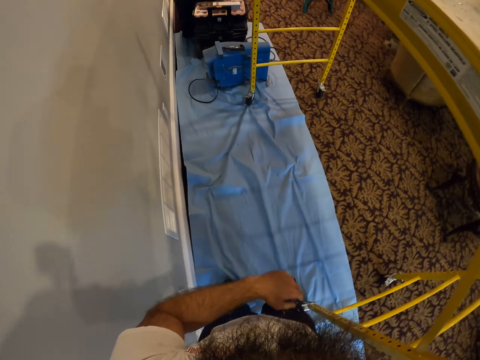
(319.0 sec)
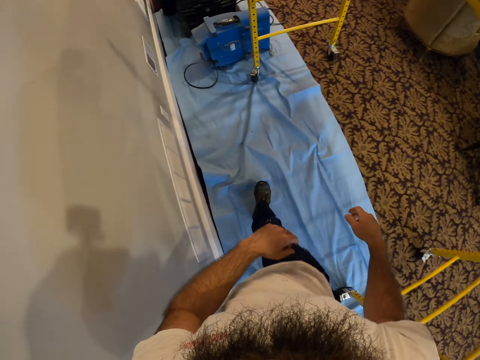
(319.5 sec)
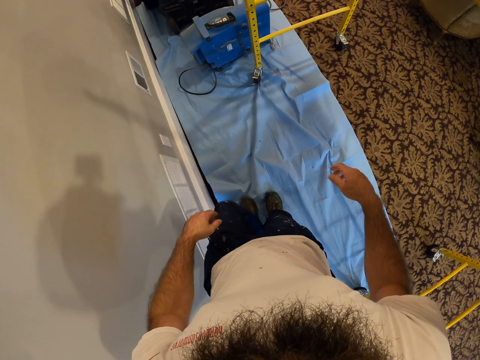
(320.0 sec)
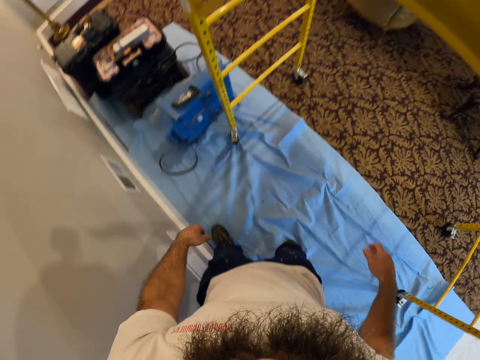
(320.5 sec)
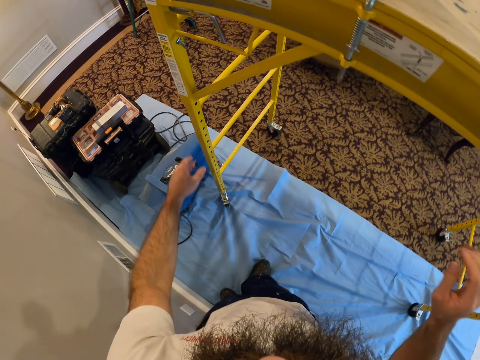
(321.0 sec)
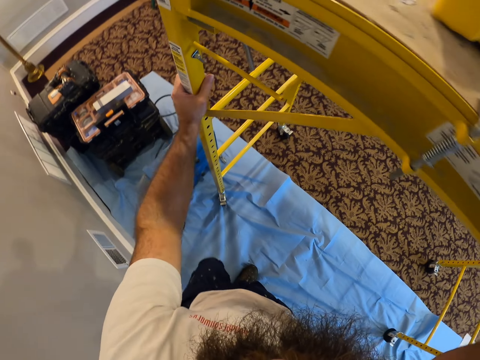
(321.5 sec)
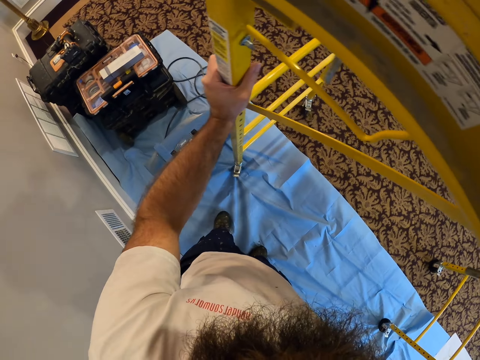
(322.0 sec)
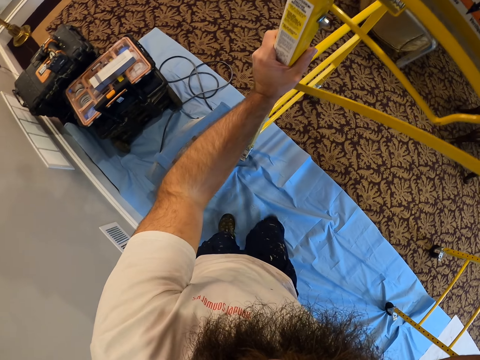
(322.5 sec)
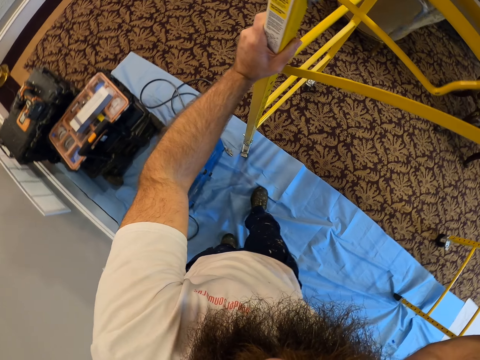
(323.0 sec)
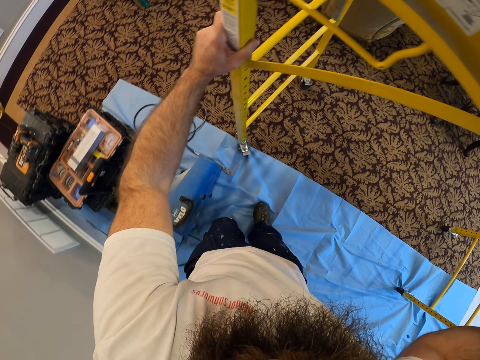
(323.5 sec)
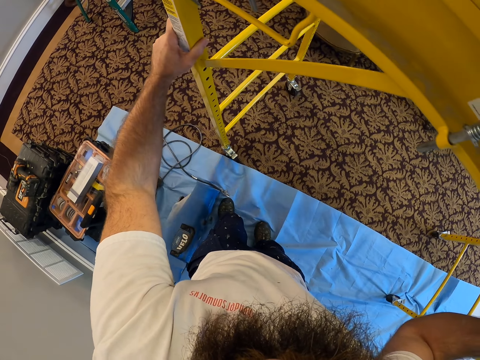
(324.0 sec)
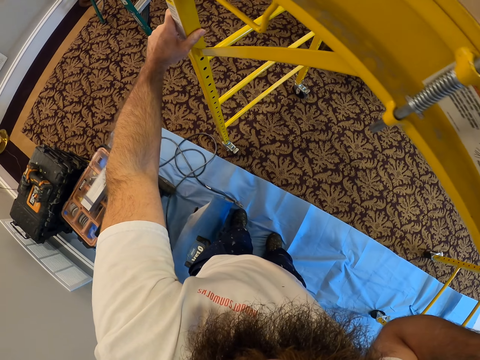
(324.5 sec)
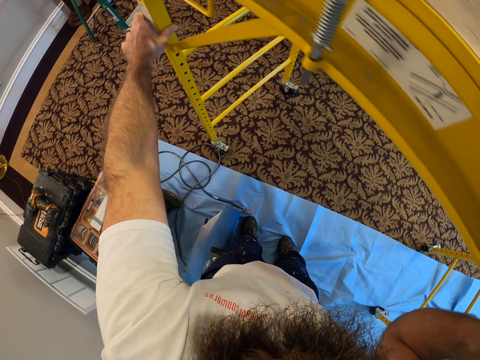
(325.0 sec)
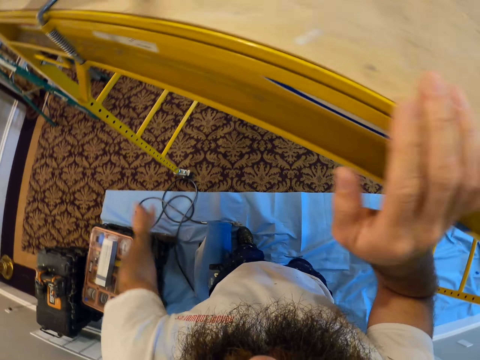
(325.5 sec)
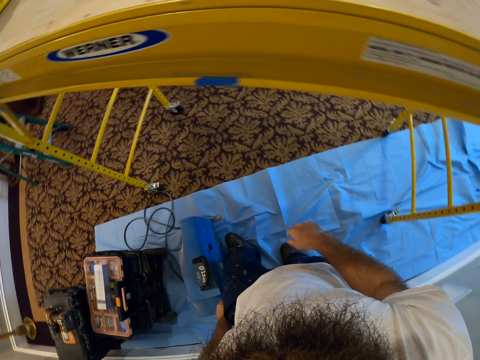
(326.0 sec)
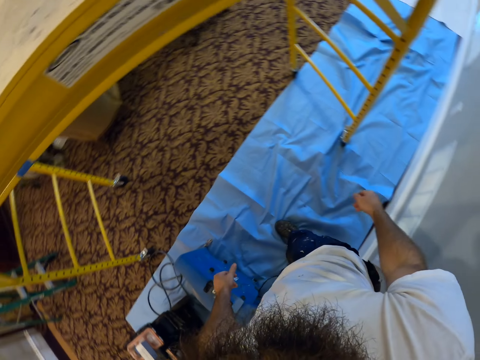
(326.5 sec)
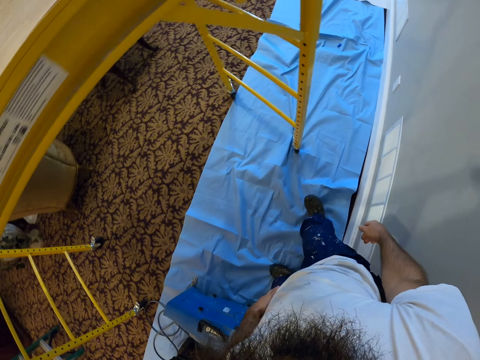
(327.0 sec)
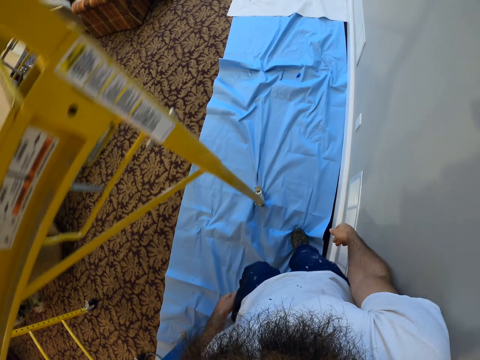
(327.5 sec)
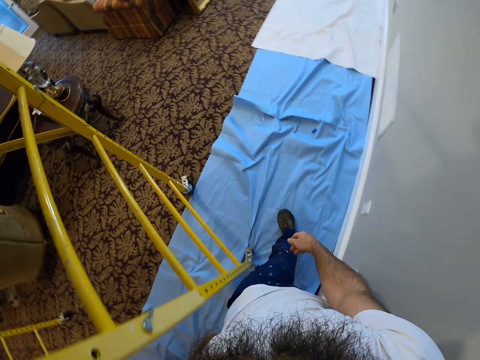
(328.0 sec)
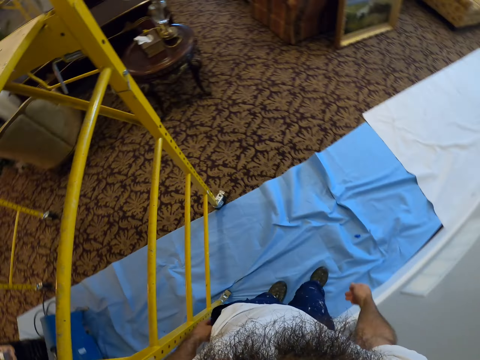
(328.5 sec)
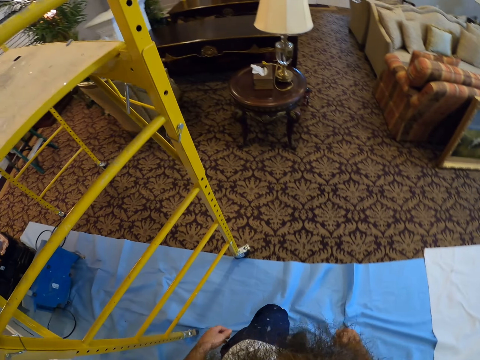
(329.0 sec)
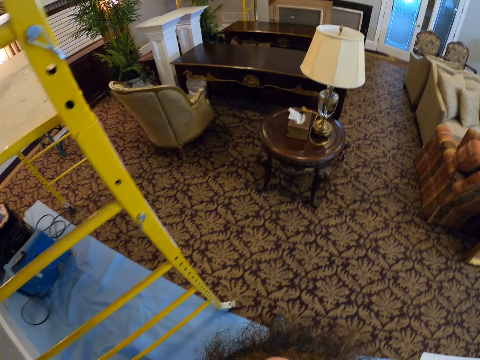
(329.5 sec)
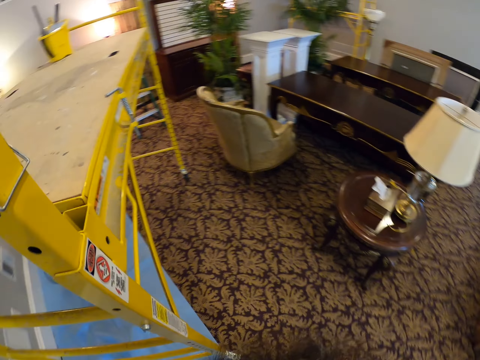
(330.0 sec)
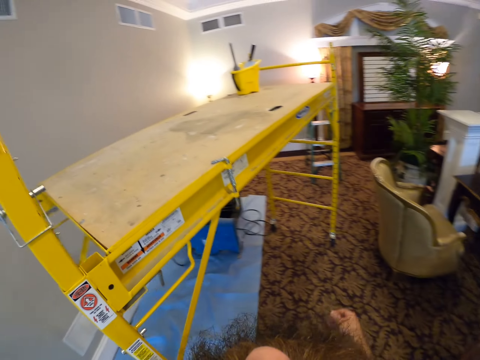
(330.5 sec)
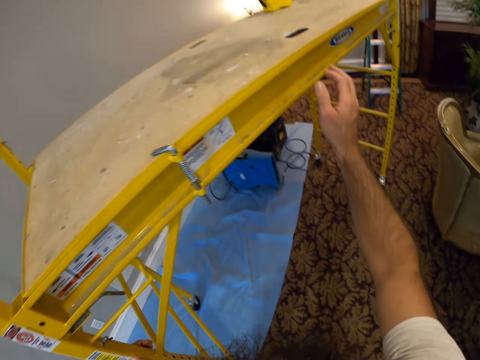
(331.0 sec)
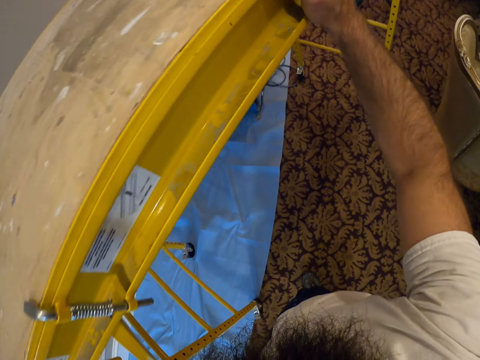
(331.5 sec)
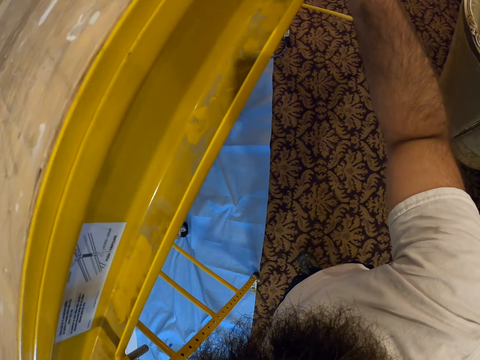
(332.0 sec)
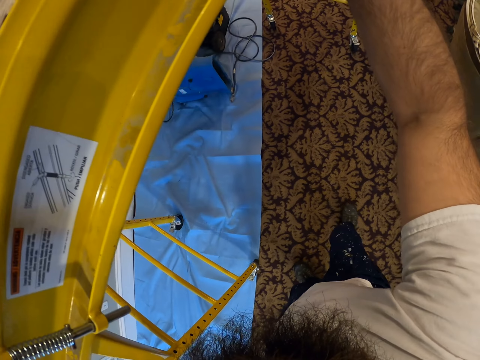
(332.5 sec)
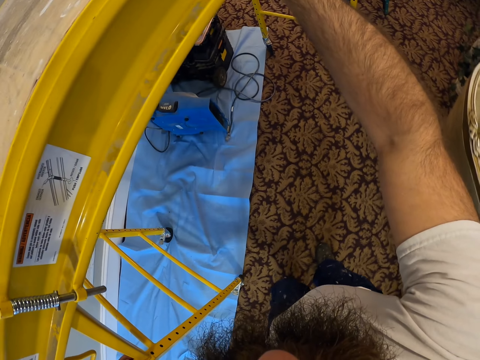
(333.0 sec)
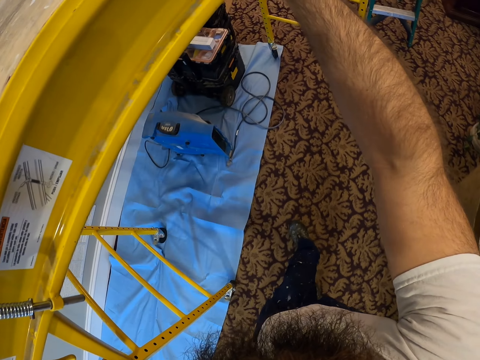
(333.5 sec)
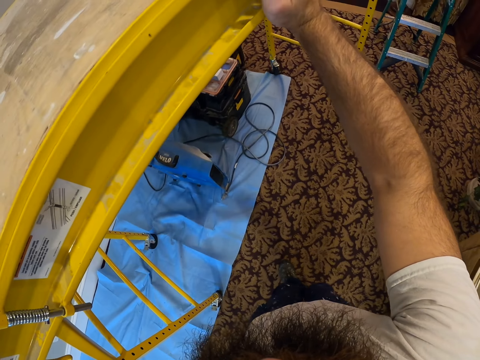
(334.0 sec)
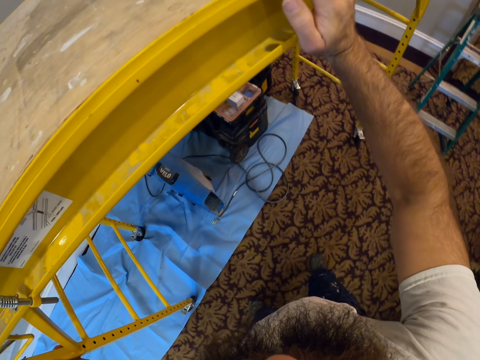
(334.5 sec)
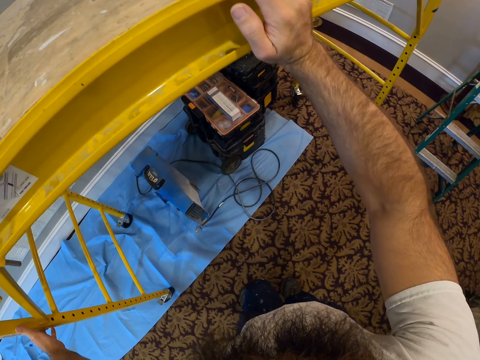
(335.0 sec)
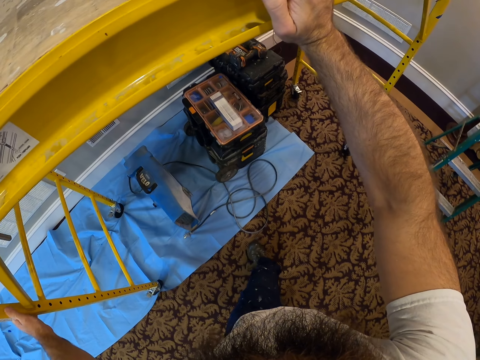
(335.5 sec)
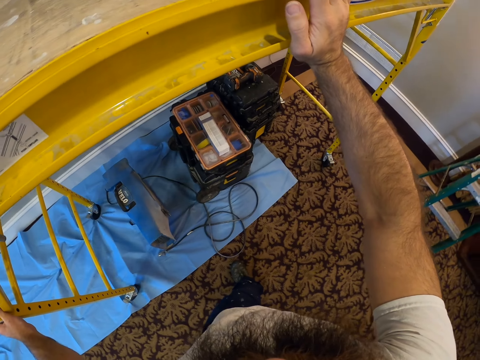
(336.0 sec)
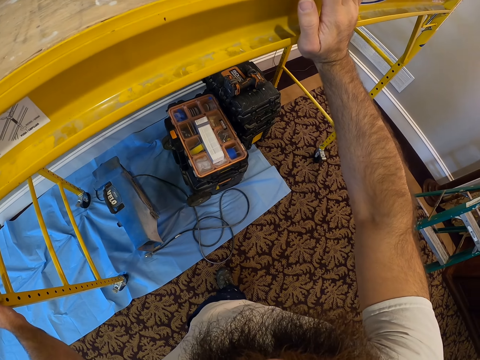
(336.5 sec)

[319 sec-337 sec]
The camera wearer moves the trolley on the other side. They move the trolley on the other side again.

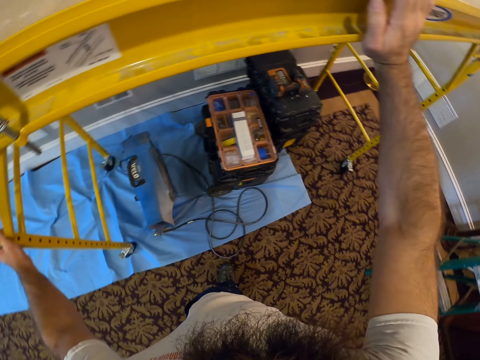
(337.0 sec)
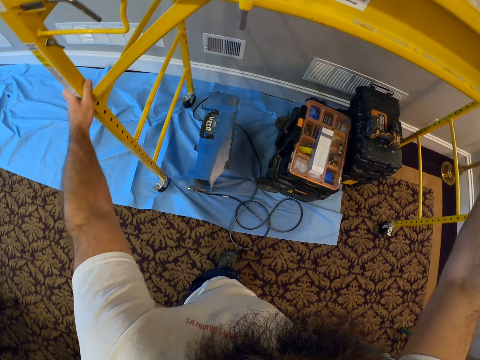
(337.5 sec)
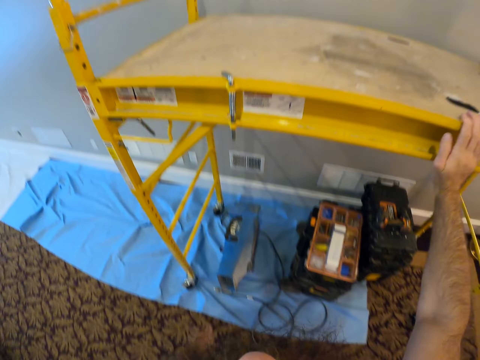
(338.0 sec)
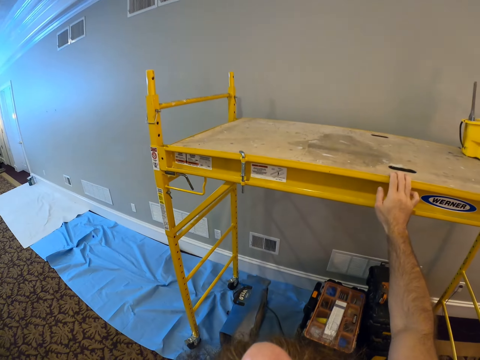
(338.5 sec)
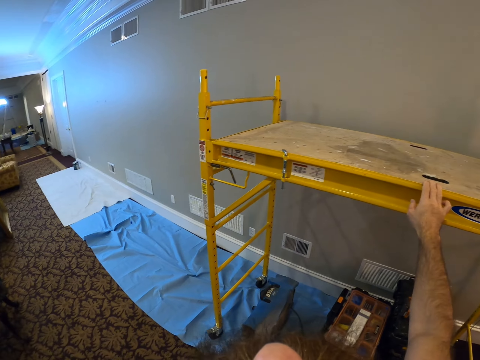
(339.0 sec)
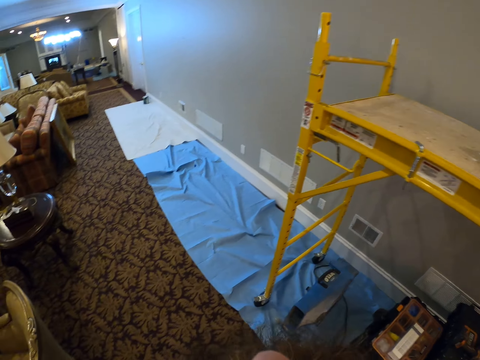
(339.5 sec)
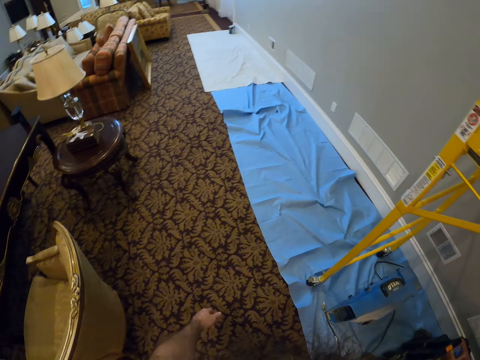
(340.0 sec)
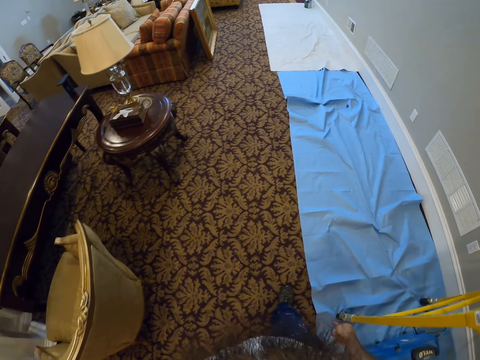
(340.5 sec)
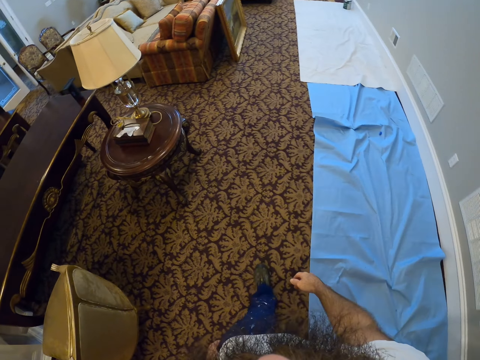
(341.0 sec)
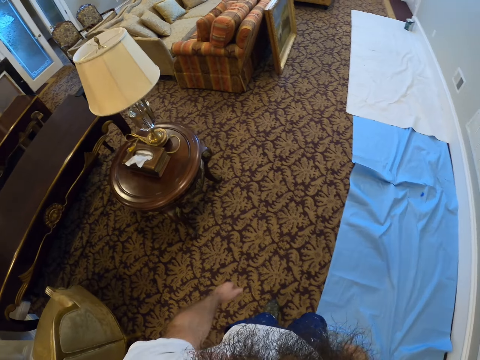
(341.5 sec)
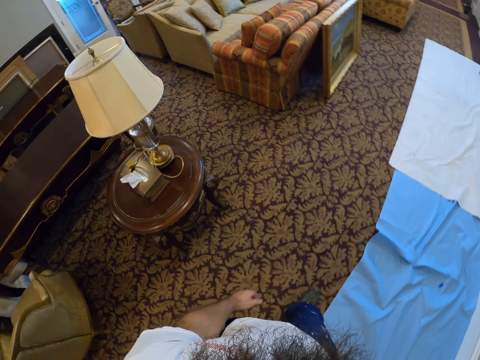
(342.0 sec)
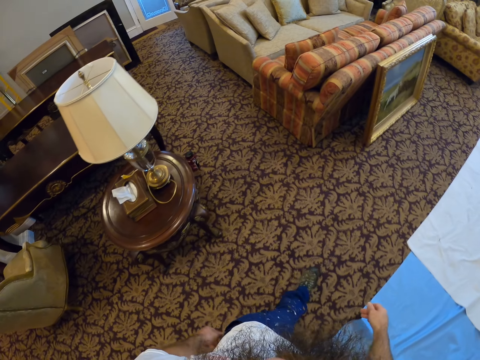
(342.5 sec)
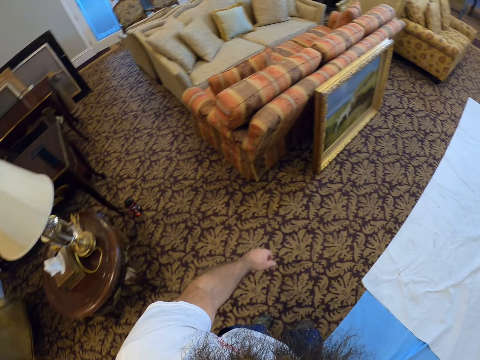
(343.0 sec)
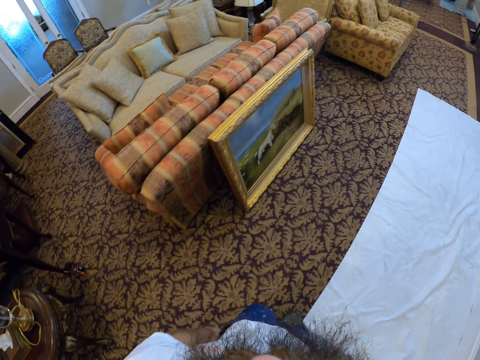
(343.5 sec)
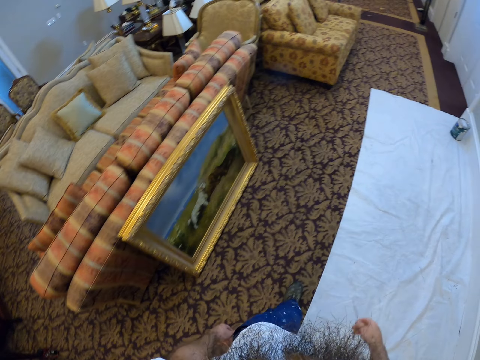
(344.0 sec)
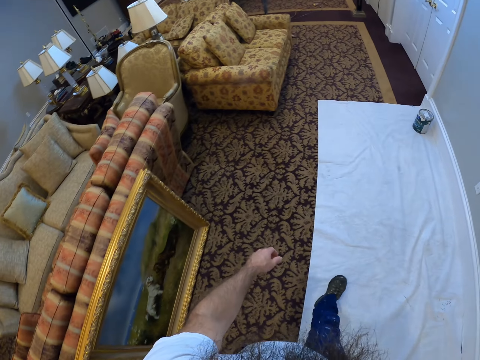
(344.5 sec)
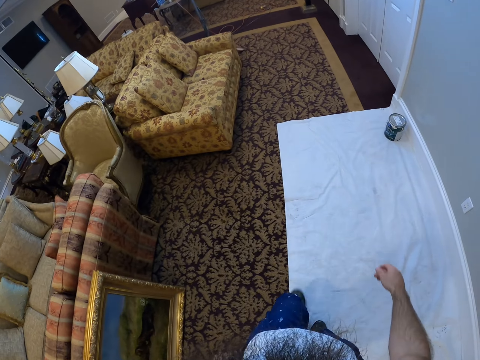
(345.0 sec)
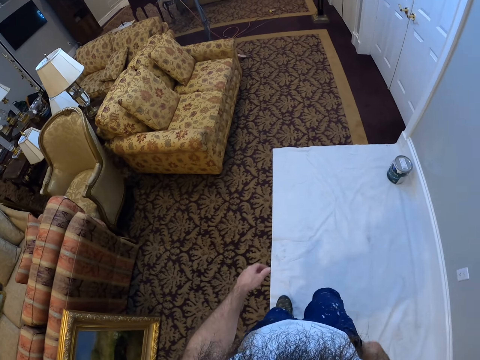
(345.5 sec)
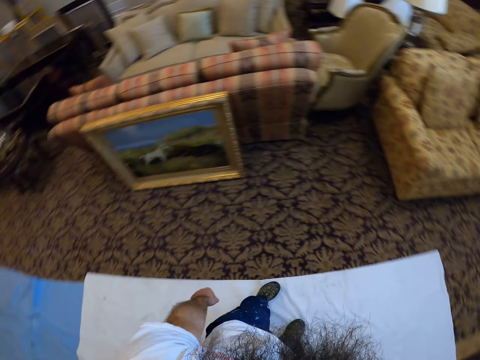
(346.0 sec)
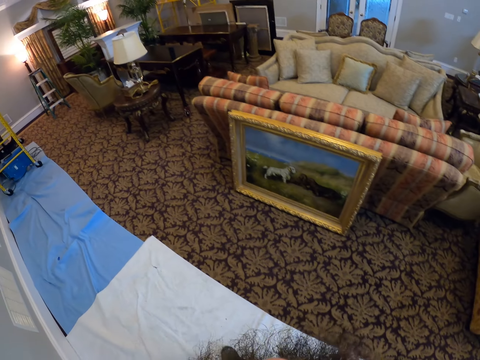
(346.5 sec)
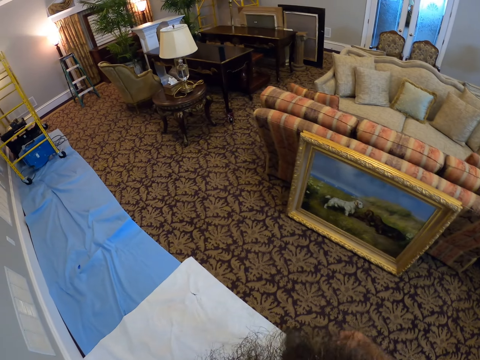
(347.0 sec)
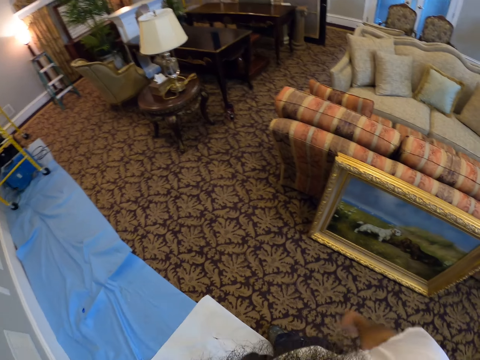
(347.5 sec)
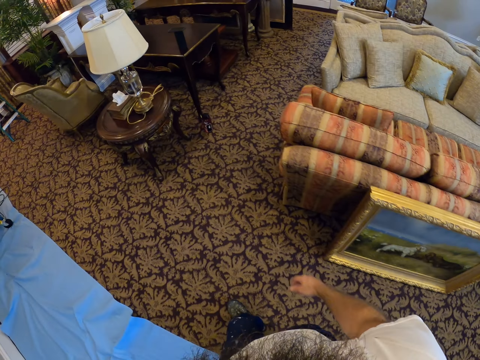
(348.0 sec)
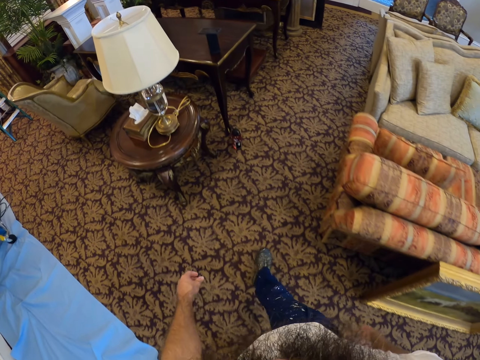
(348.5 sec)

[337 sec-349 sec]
The camera wearer walks around the room.
